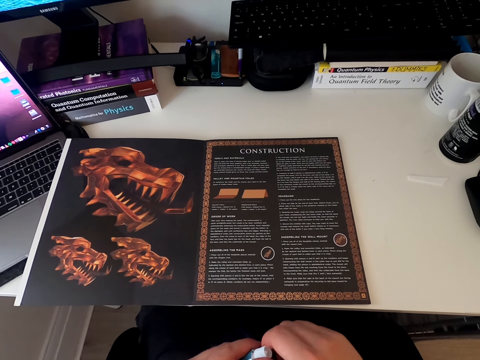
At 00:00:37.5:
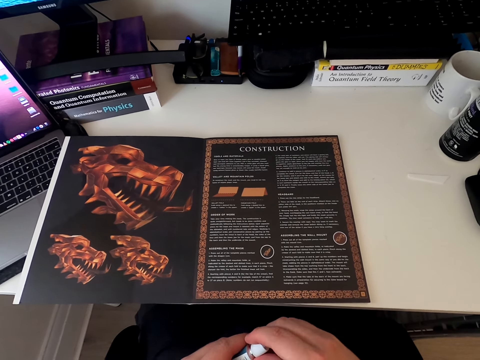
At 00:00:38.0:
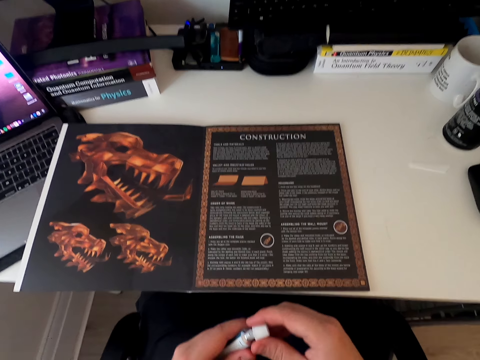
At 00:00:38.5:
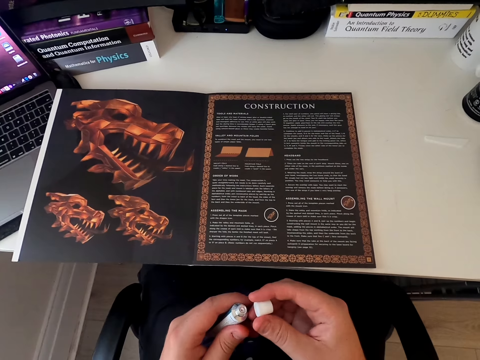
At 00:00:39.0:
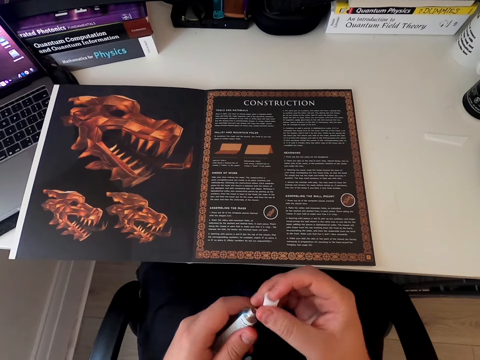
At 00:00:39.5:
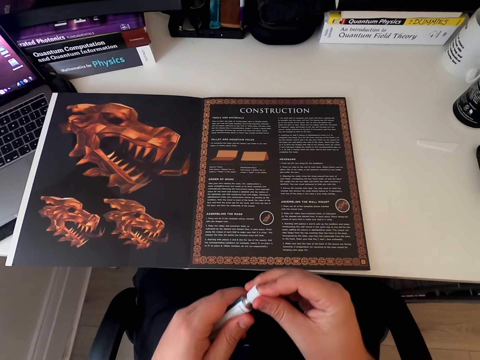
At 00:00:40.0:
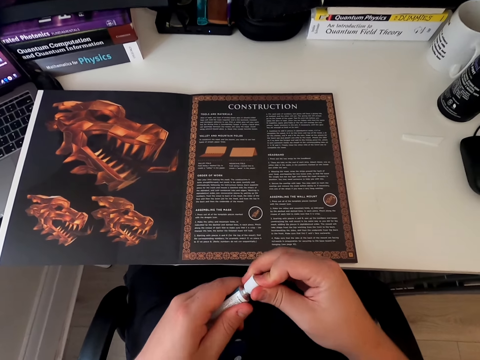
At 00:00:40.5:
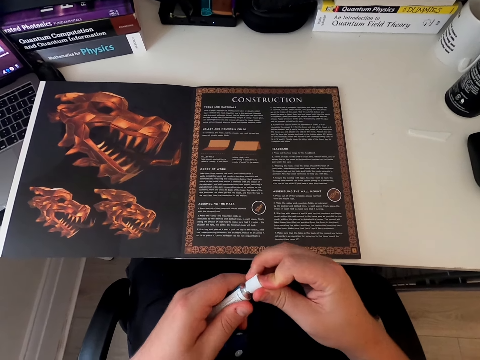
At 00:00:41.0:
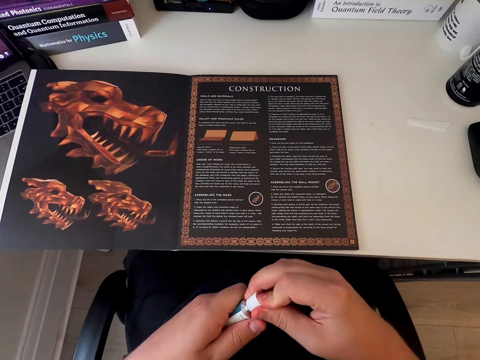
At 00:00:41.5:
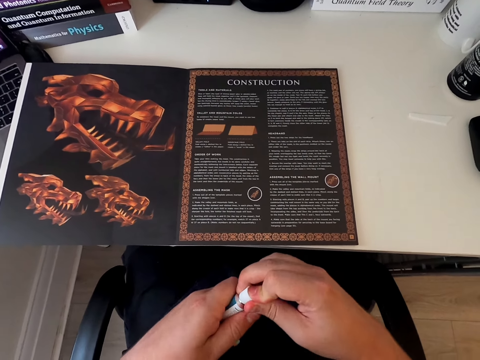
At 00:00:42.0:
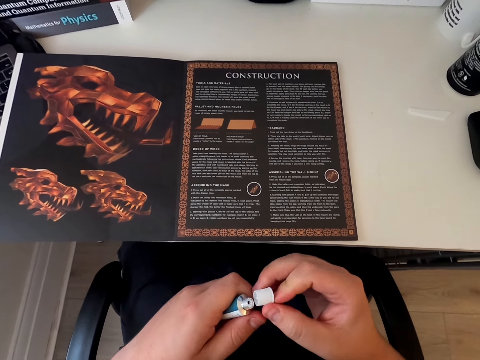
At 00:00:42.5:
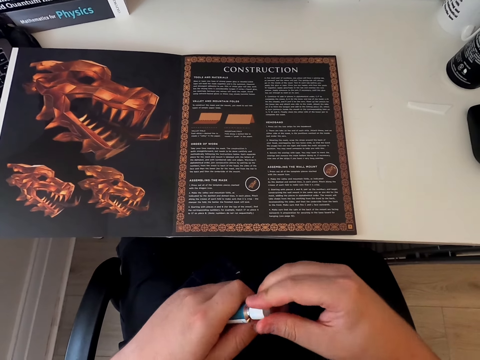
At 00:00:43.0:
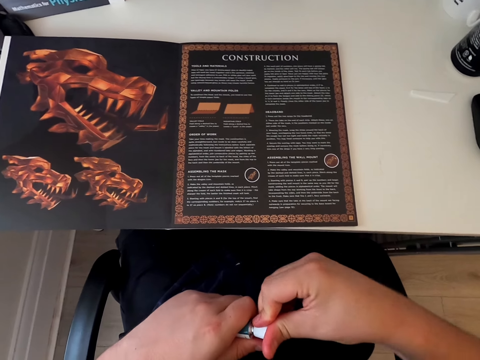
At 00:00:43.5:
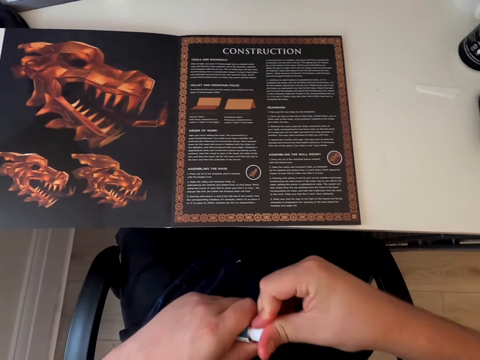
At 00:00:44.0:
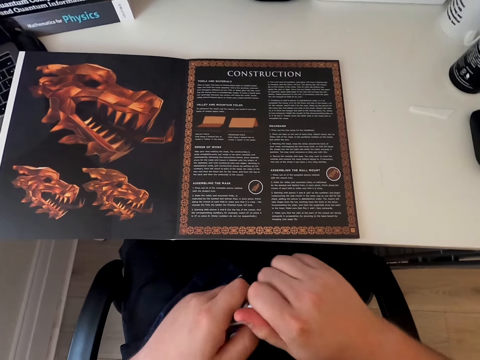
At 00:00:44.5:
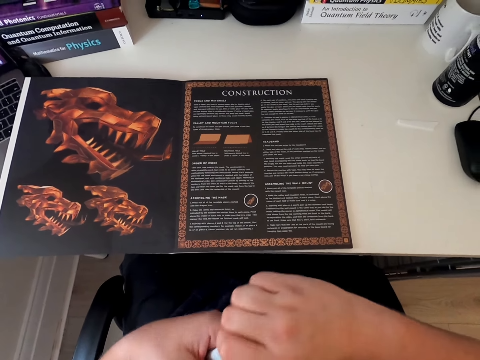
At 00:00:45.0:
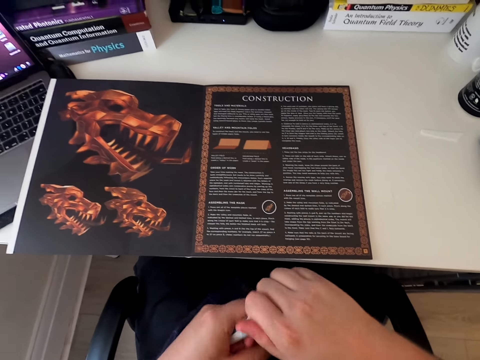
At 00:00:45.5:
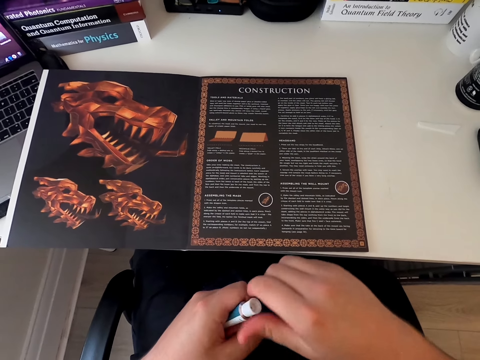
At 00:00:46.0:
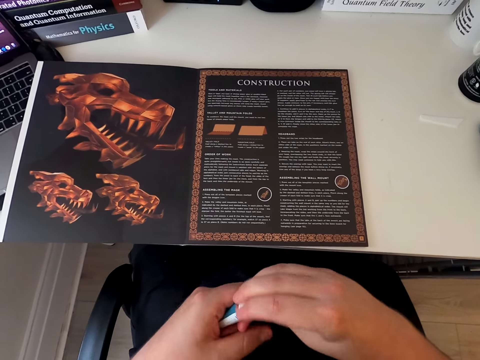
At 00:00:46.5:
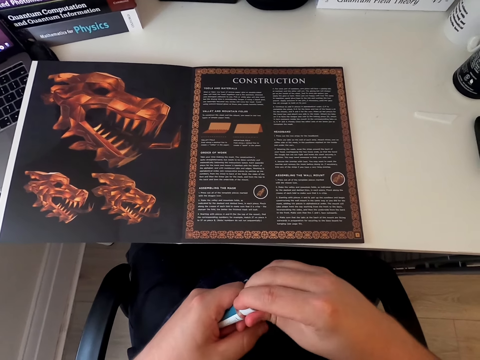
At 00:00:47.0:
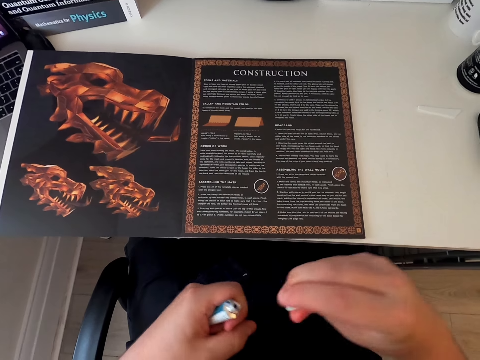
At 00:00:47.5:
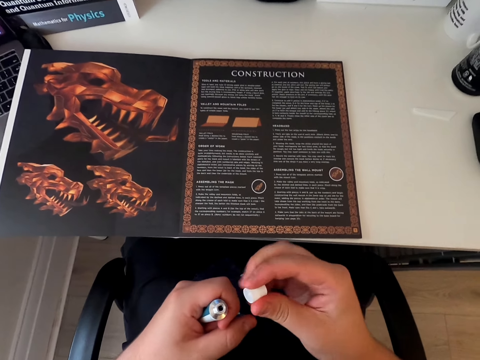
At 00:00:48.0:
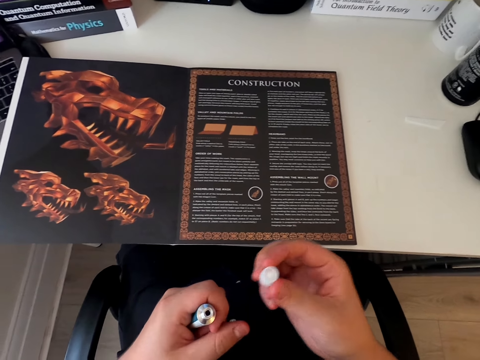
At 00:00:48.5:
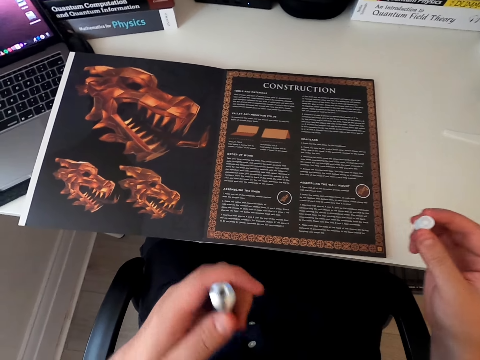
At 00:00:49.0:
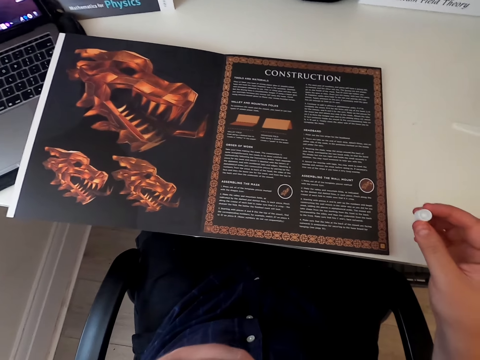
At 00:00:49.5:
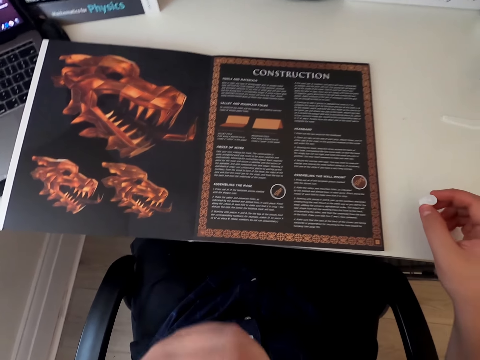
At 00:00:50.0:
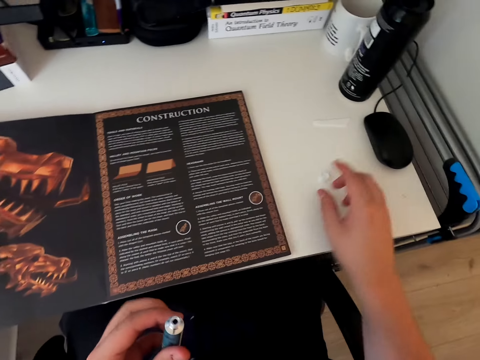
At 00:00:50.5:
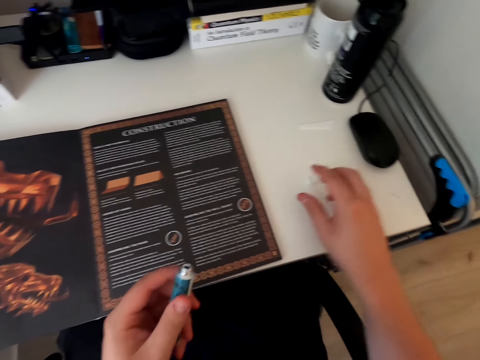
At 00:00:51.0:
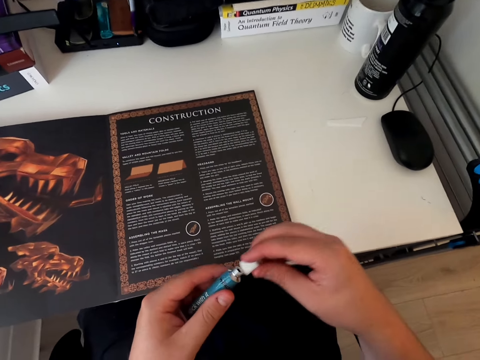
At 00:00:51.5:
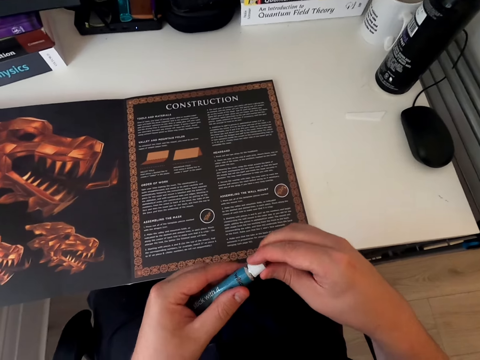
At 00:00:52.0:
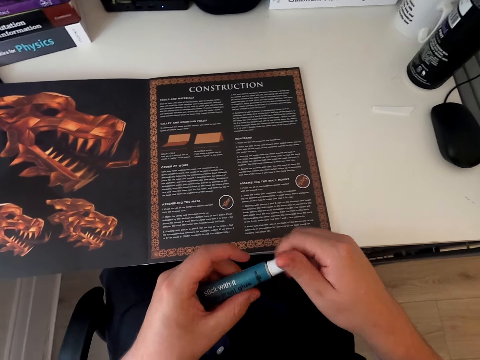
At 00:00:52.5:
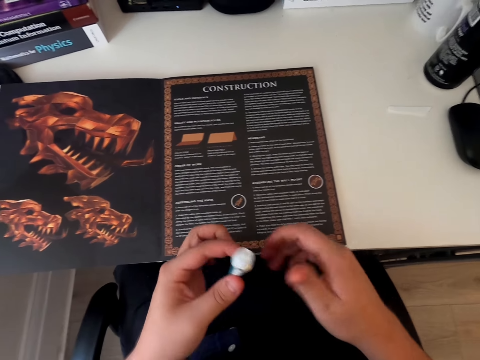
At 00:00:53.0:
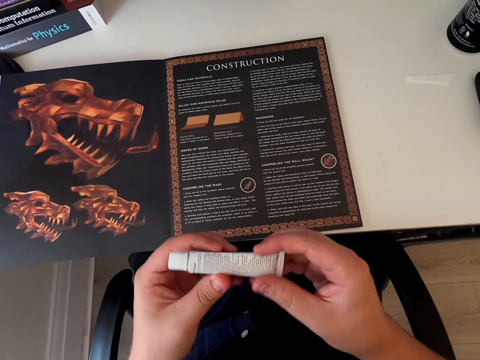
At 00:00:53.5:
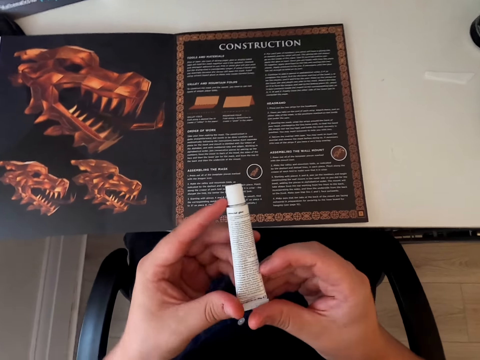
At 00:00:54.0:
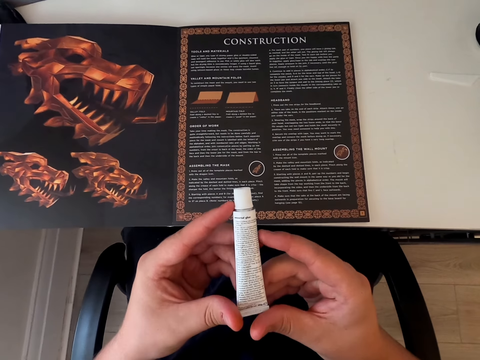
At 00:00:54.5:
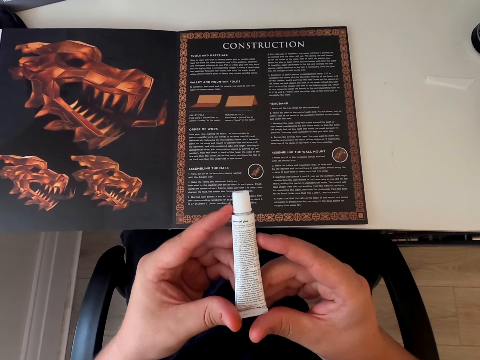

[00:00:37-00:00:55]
The camera wearer holds the object. They close the product. They open the product. They remove the product lid. They smell the product. They place the lid on the table top. They close the lid to the product. They hold the product on the hand. They stare at the product.

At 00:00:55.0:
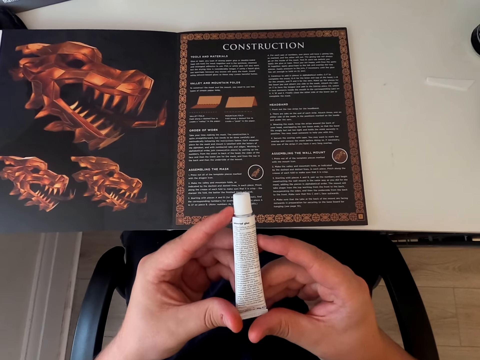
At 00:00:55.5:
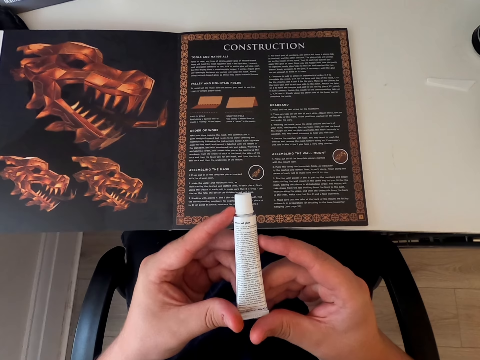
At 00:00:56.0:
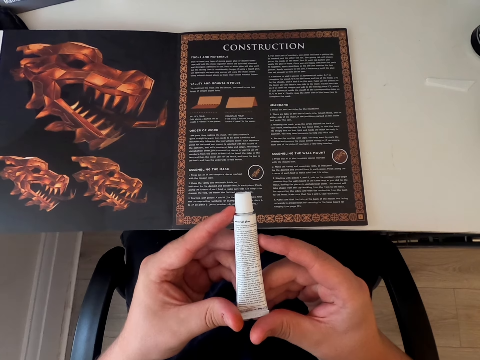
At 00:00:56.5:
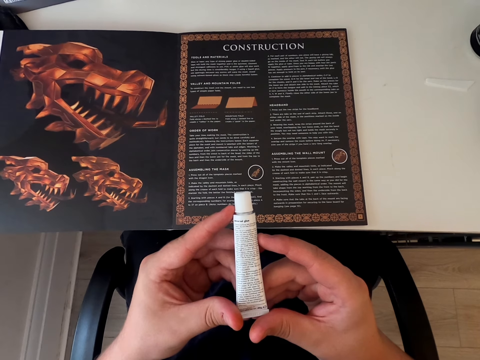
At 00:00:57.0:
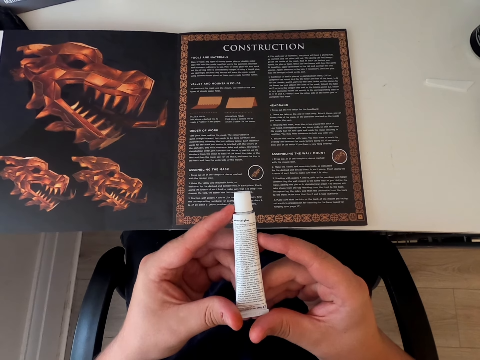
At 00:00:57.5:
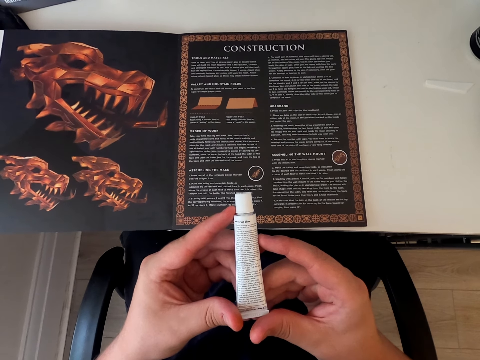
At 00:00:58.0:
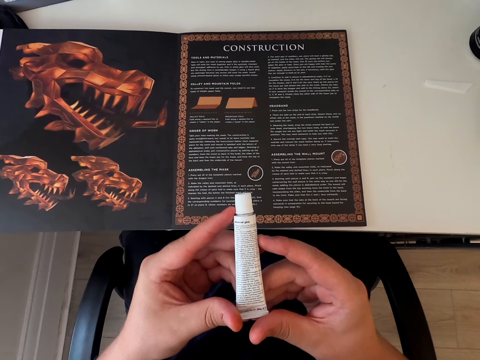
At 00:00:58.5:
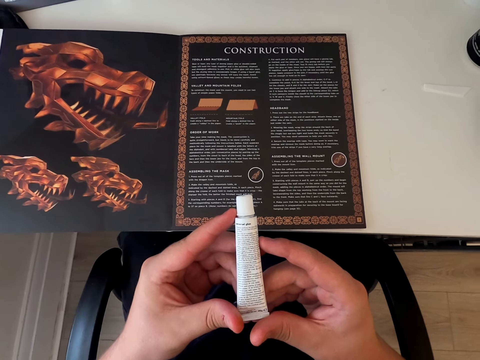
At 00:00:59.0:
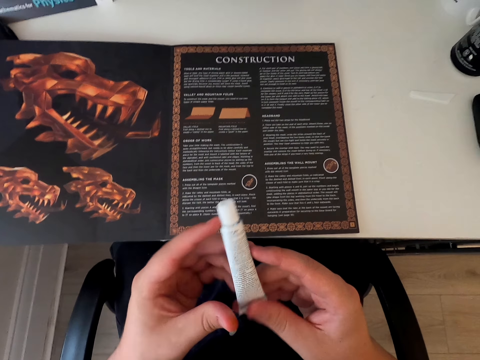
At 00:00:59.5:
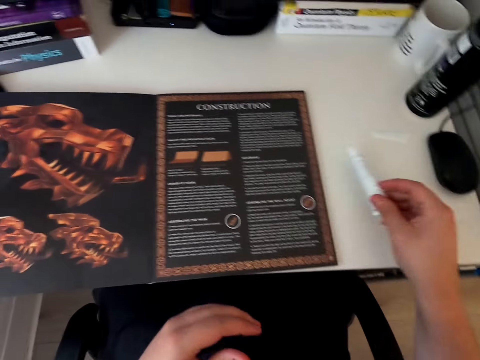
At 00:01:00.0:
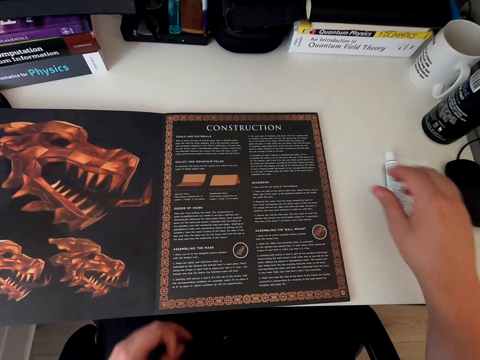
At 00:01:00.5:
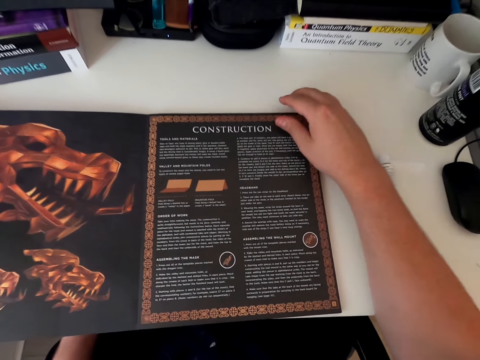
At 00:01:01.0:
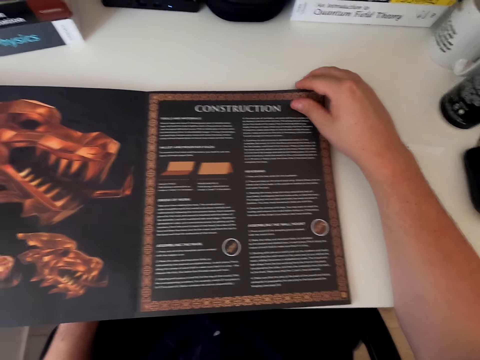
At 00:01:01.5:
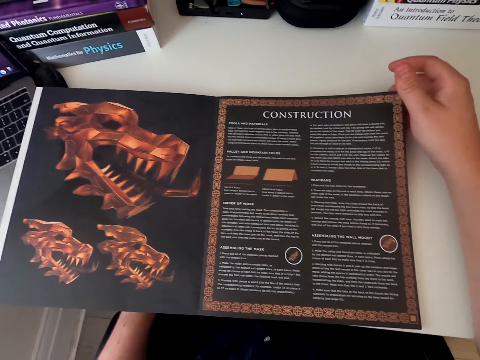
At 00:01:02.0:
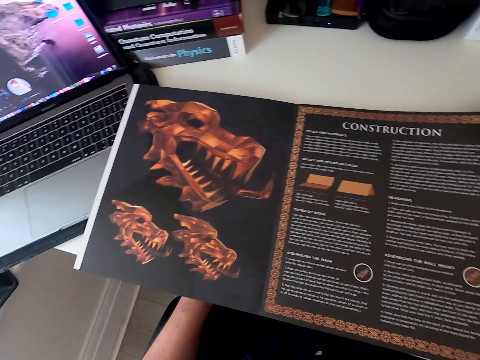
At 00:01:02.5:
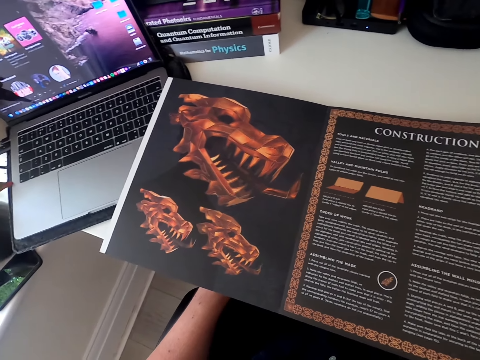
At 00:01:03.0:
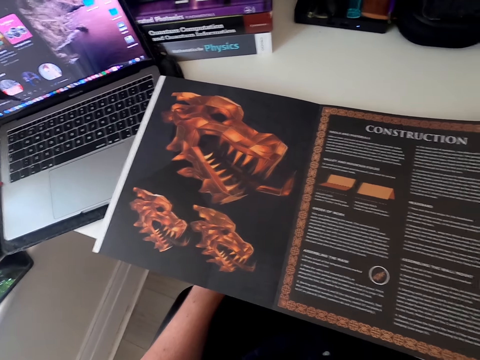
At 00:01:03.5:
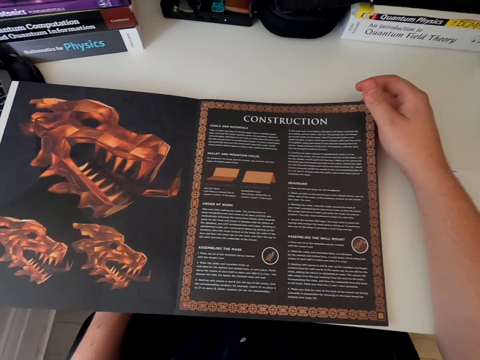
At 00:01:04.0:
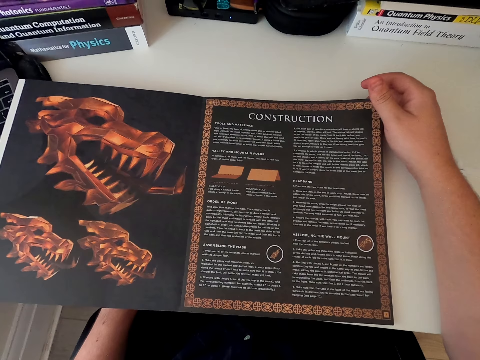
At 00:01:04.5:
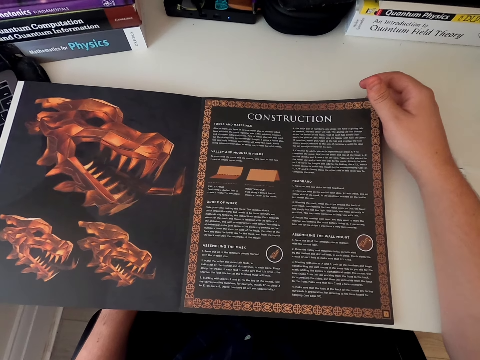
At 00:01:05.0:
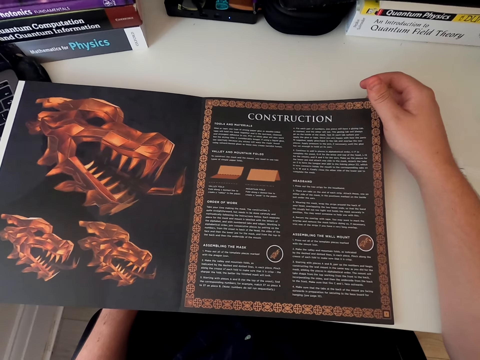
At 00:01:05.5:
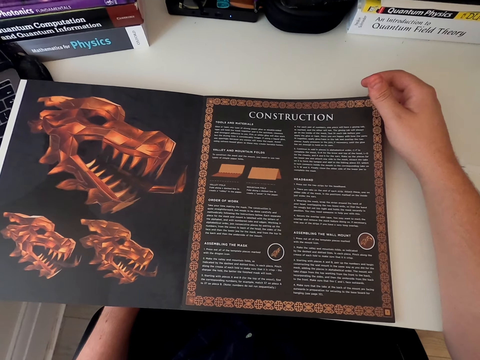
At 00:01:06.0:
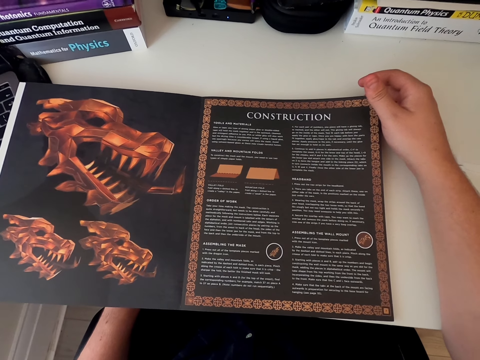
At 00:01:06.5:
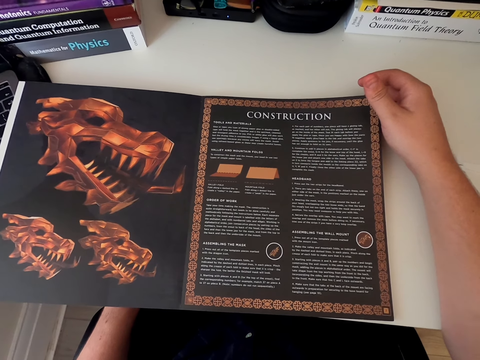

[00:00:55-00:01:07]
The camera wearer returns the product to the table top. They read the card board book. They touch the paper craft book. They stare at the paper craft book.
